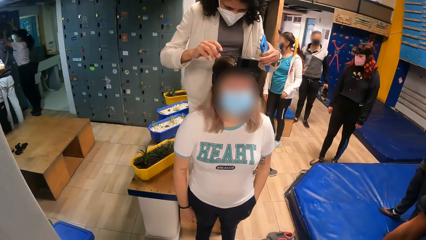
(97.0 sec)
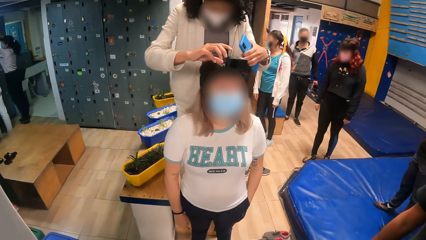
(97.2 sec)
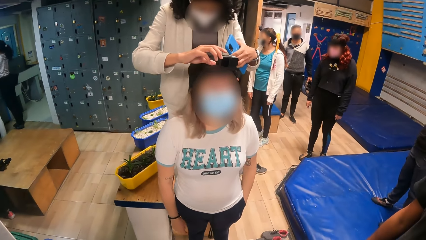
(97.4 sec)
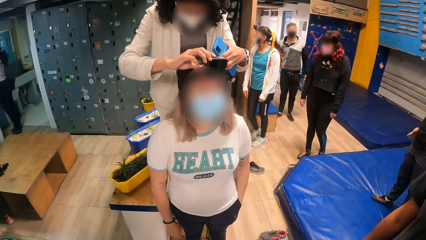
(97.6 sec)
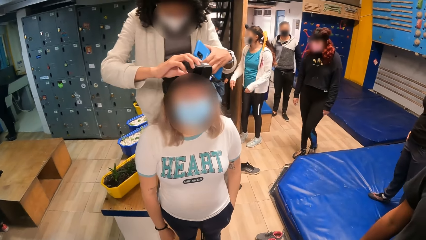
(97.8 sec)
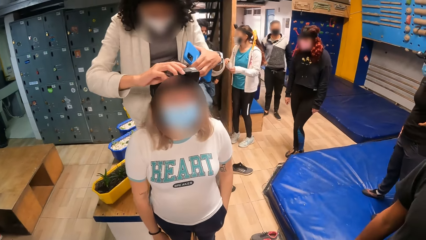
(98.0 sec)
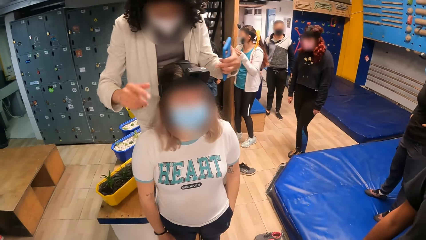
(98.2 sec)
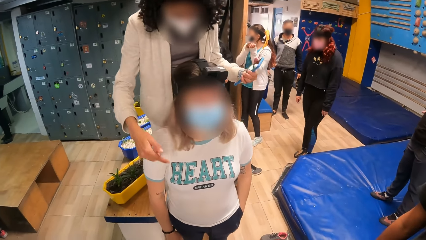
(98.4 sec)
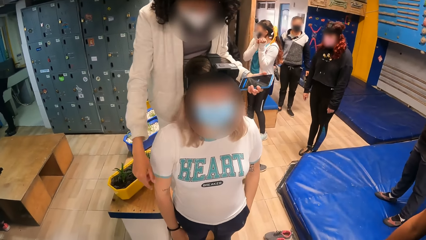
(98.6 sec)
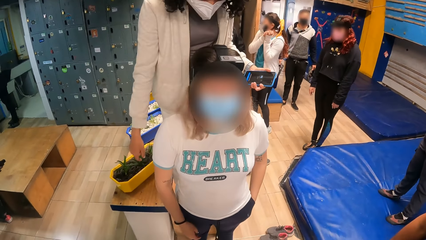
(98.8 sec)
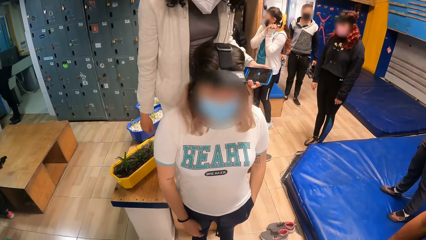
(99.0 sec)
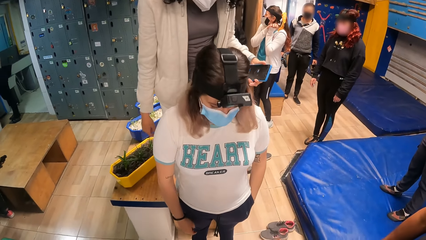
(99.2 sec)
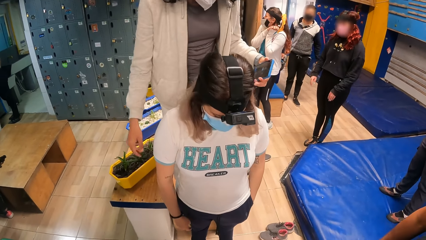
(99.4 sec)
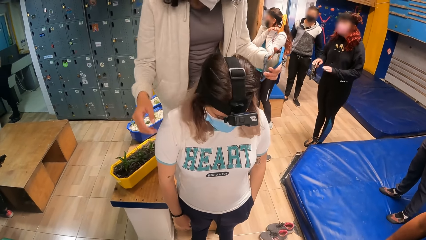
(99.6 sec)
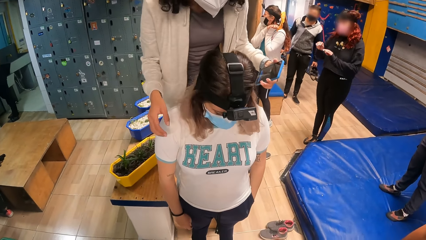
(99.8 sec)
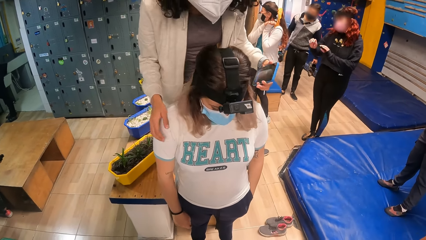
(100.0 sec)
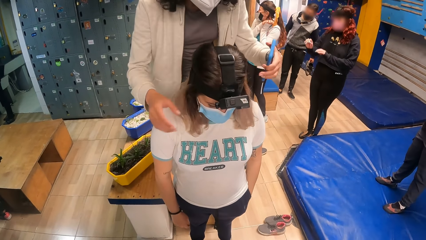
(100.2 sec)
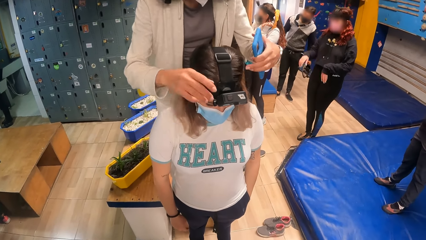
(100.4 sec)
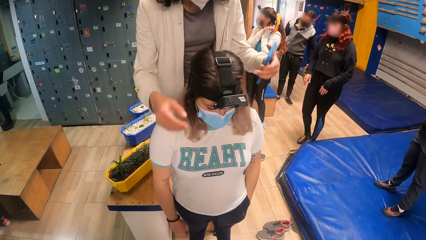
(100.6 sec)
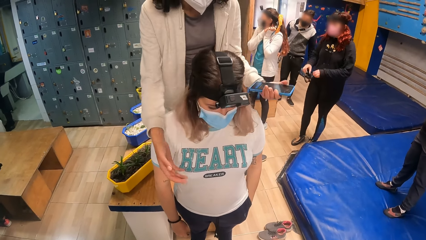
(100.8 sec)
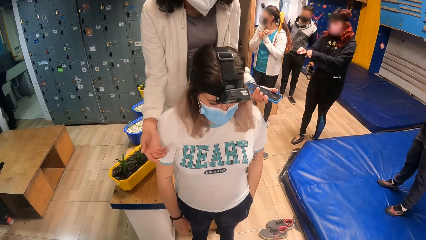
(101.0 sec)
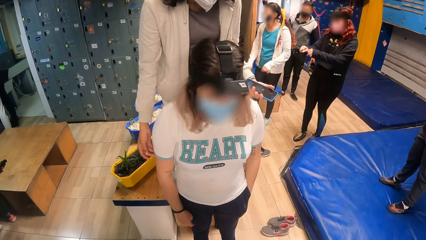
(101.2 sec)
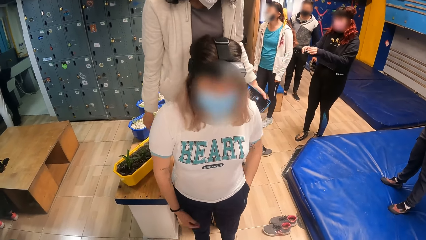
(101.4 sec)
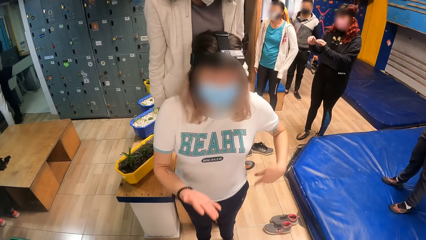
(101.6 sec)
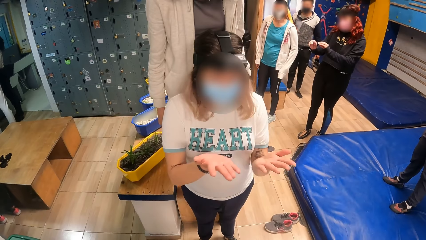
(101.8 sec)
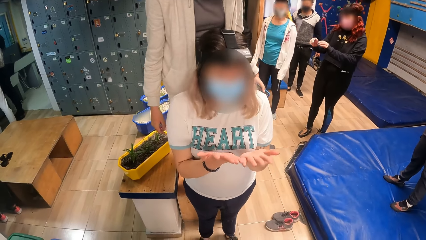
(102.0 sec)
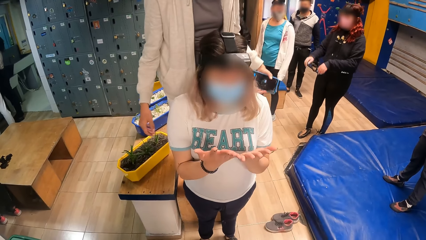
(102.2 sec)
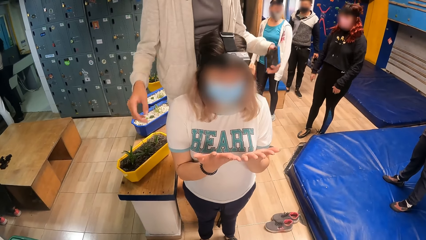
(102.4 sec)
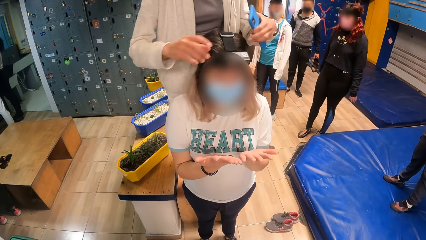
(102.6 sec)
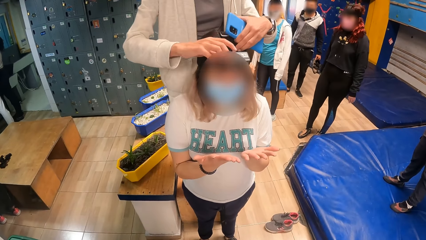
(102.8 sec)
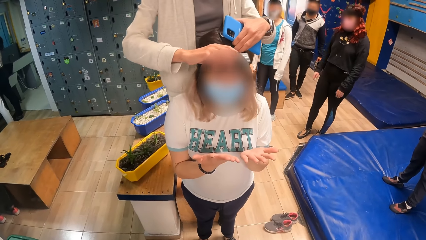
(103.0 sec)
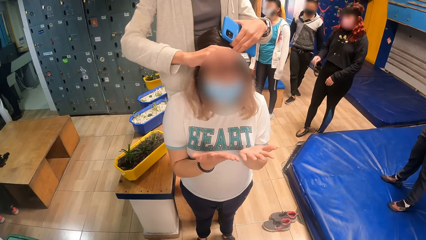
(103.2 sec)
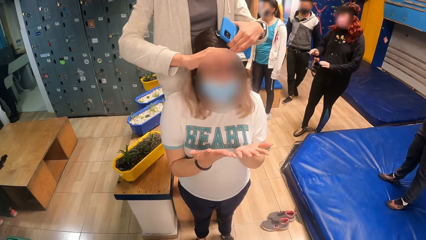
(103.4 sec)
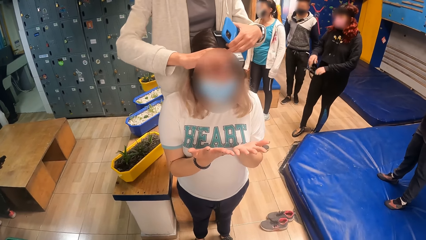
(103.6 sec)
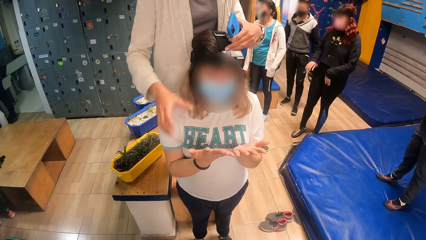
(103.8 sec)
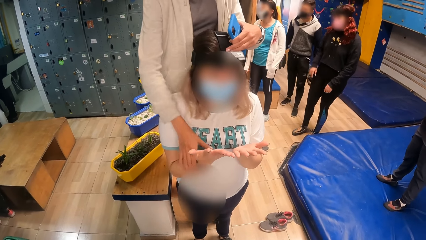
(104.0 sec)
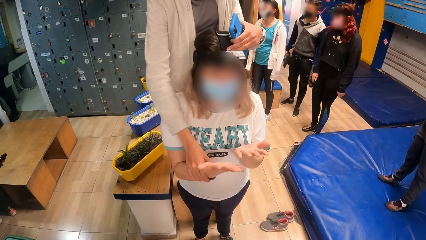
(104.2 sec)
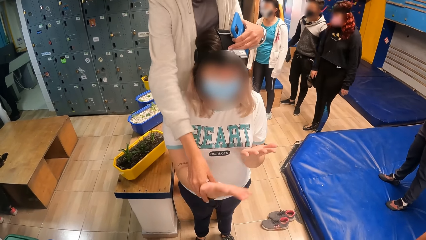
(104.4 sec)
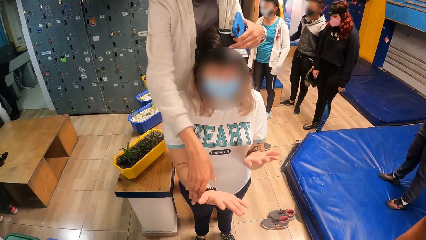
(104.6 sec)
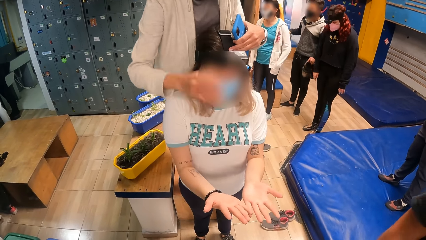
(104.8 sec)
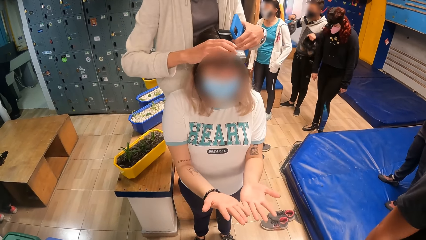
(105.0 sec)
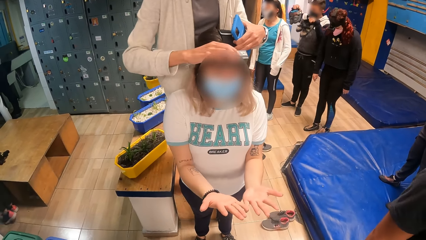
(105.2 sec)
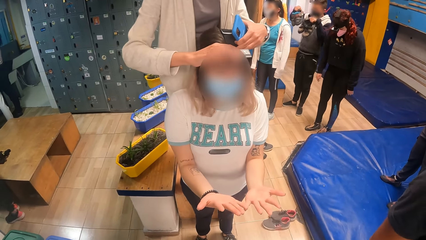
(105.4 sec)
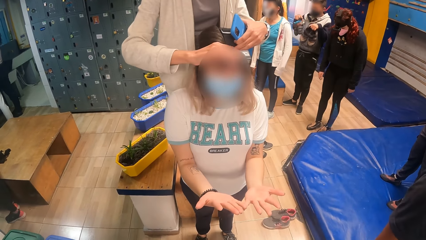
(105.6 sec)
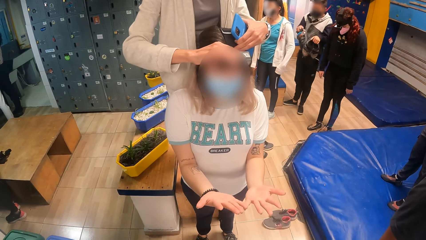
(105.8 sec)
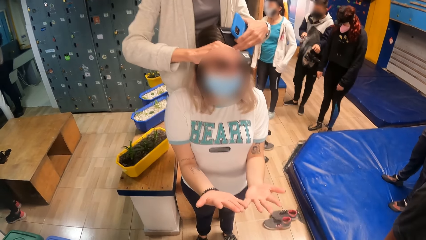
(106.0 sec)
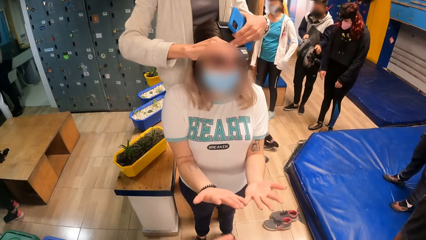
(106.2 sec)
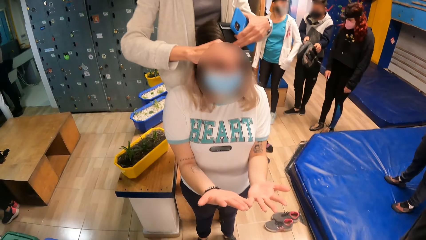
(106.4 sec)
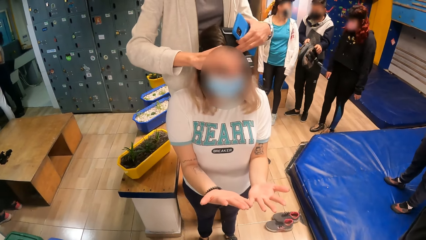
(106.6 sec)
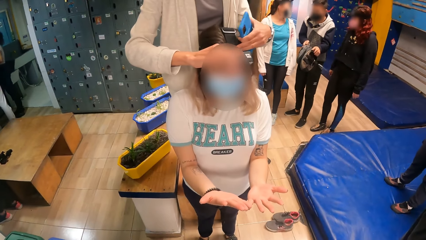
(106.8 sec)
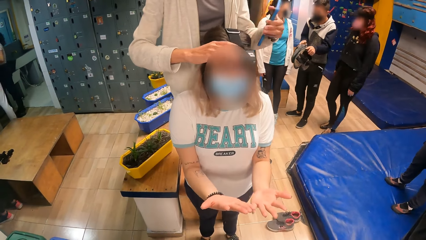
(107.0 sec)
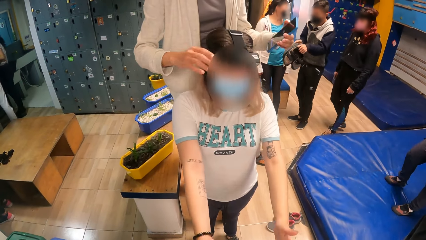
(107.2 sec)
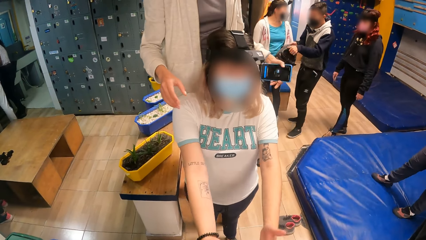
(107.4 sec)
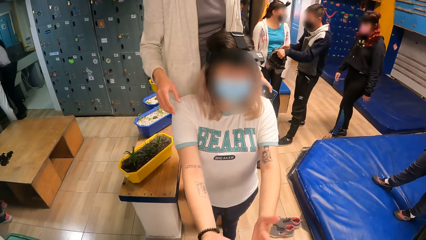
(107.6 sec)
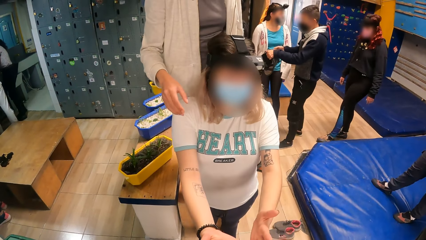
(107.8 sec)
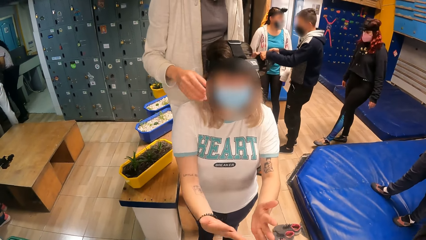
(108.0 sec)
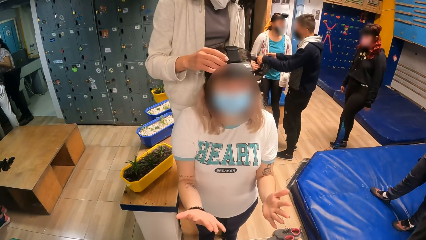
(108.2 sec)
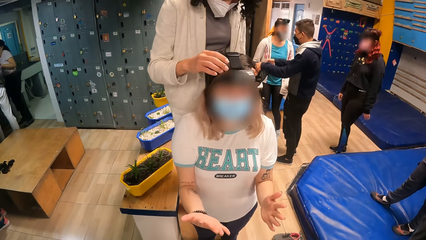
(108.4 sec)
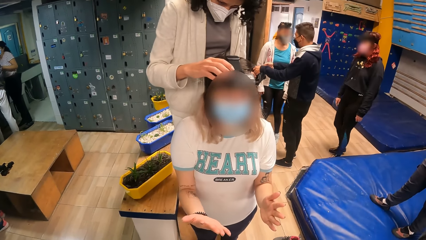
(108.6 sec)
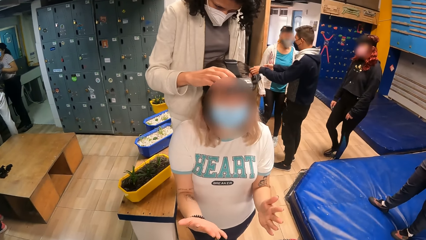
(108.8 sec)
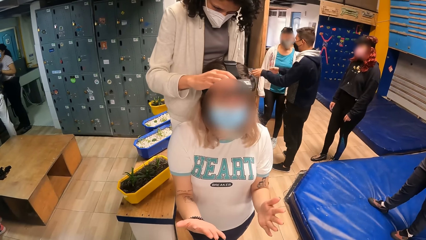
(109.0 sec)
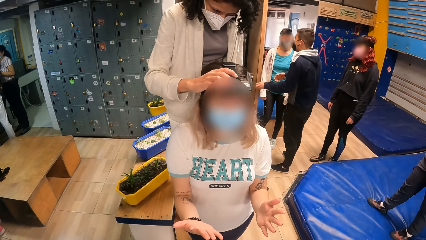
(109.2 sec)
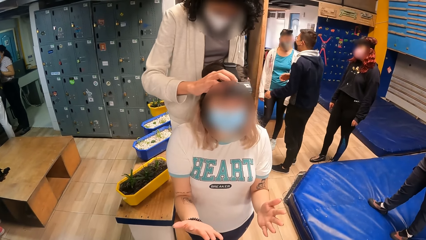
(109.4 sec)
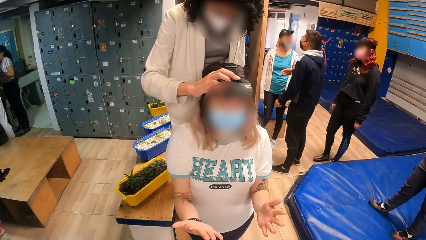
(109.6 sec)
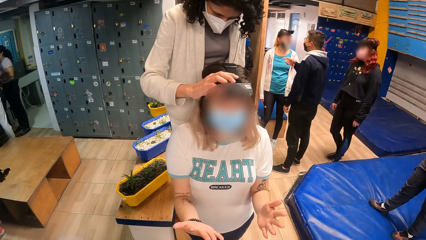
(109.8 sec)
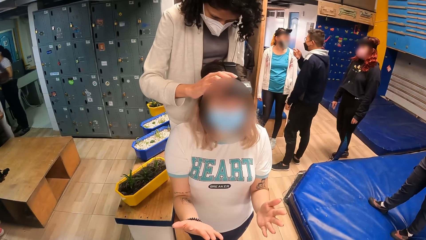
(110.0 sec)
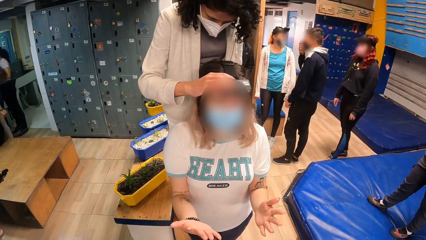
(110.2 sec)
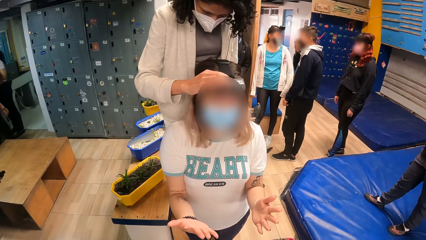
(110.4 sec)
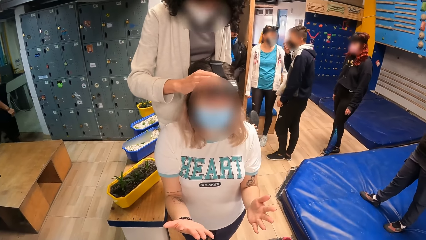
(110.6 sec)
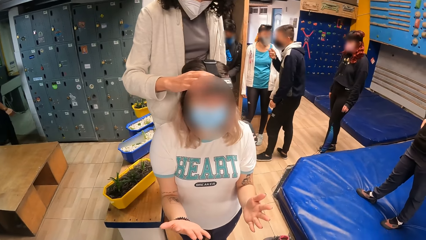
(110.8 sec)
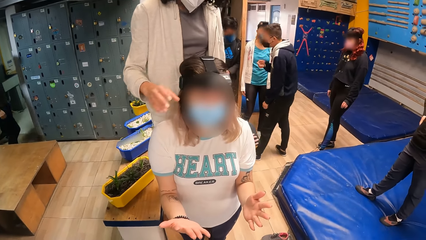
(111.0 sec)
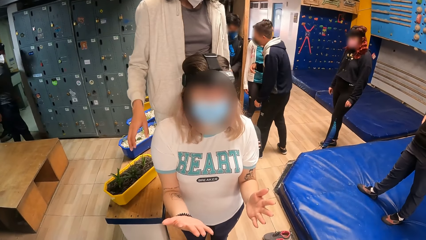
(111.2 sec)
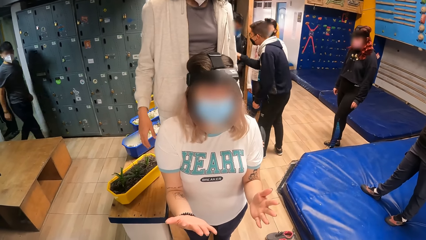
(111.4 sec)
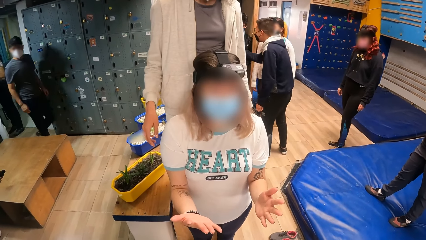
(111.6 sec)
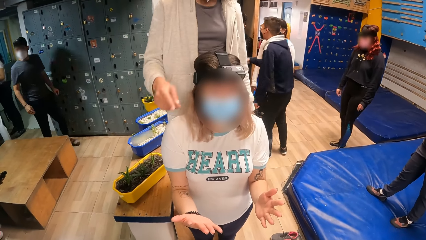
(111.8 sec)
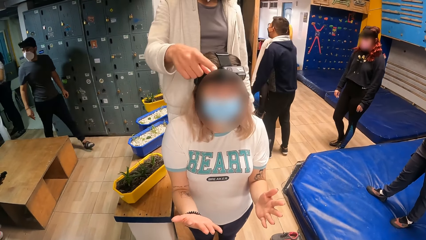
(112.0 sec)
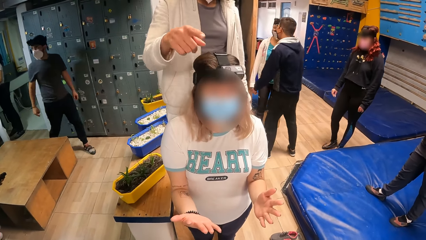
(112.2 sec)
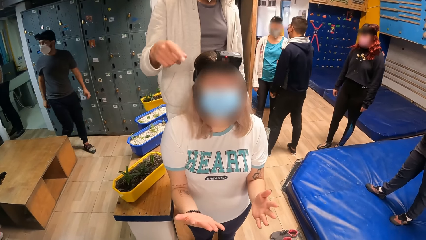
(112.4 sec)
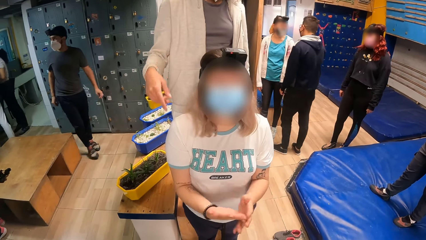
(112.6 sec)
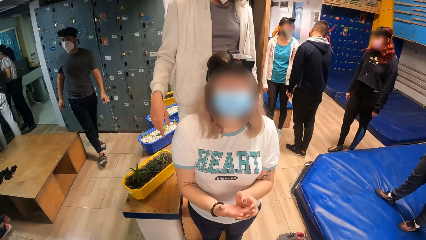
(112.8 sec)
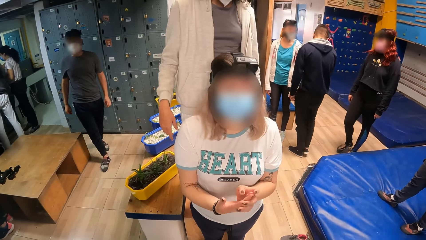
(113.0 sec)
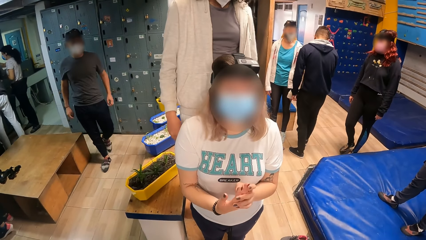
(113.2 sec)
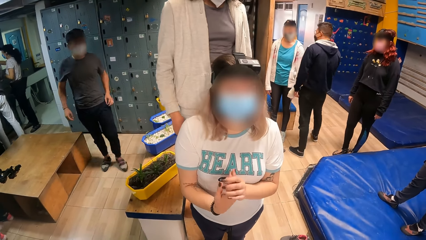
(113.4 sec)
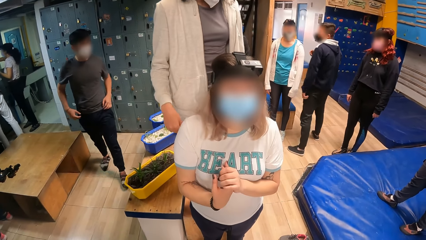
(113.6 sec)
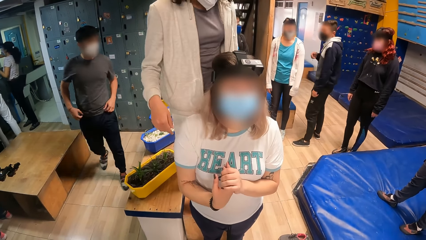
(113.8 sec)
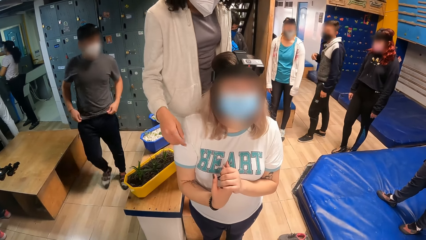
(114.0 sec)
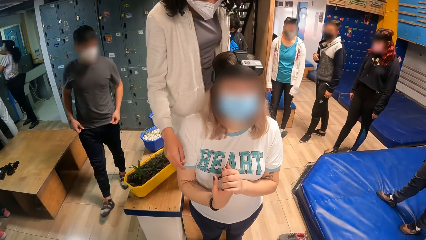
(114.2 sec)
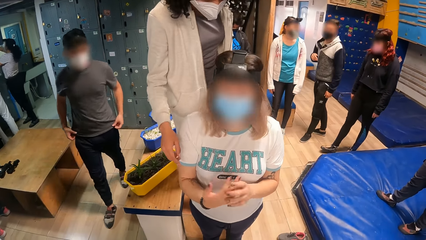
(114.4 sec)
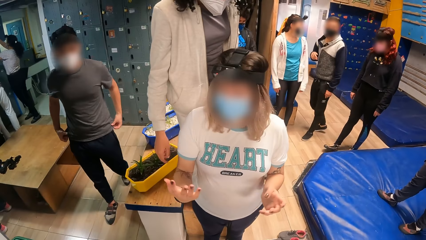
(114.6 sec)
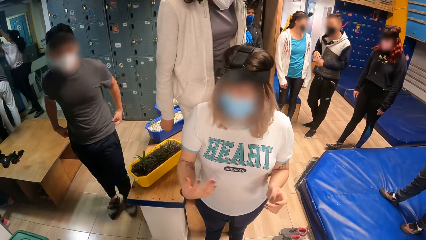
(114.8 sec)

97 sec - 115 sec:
The camera wearer looks at a person. They look around the climbing area. Another person adjusts the camera on the first person. The first person gestures using her hands. The other person adjusts the camera on the first person and adjusts the first person's hands. The first person gestures her hands and straightens her hand. The other person adjusts the camera on the first person. The first person holds her hands together.
